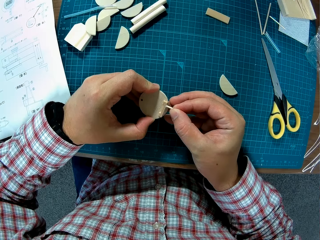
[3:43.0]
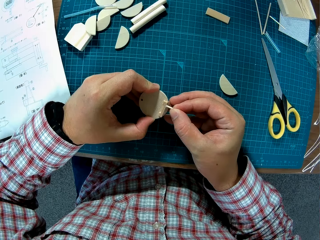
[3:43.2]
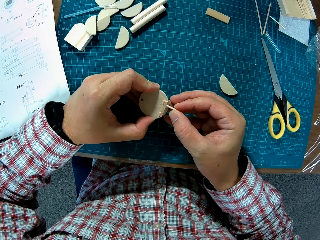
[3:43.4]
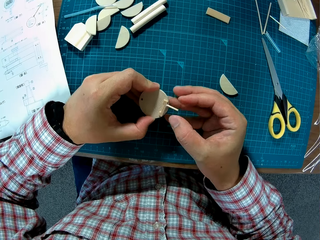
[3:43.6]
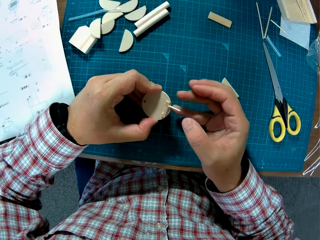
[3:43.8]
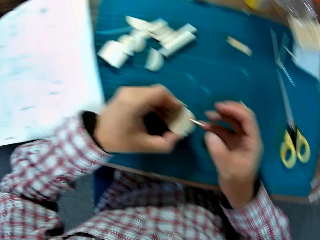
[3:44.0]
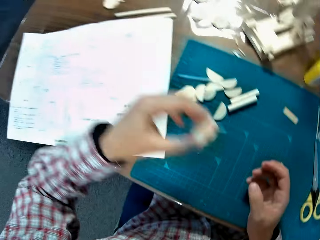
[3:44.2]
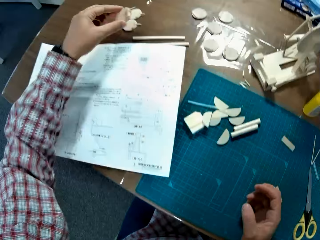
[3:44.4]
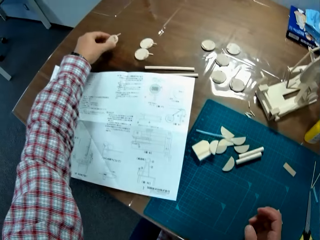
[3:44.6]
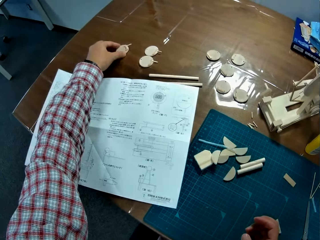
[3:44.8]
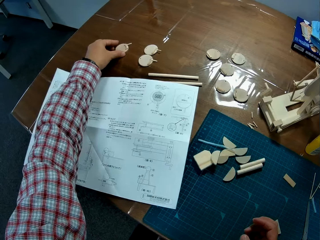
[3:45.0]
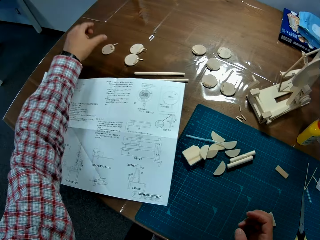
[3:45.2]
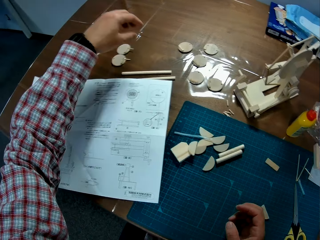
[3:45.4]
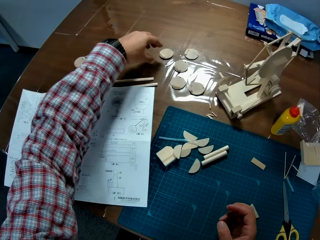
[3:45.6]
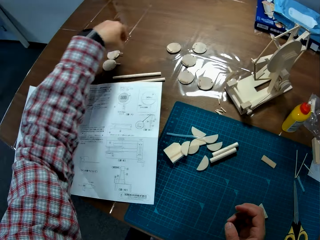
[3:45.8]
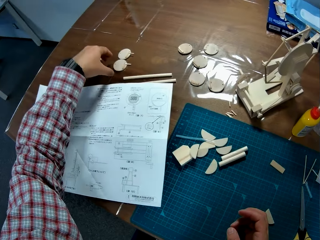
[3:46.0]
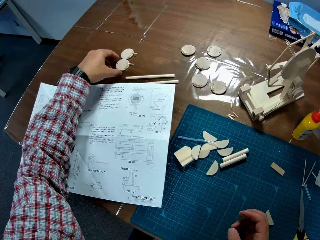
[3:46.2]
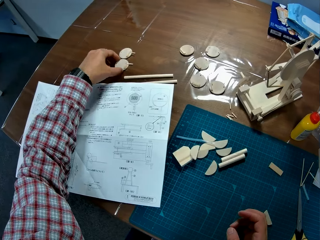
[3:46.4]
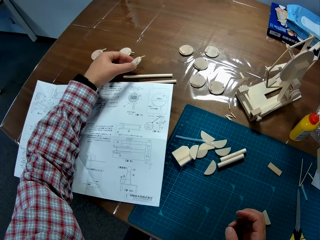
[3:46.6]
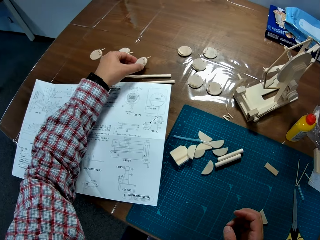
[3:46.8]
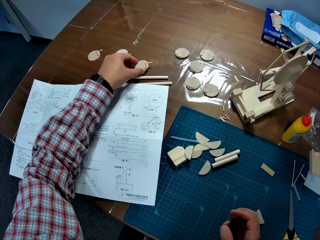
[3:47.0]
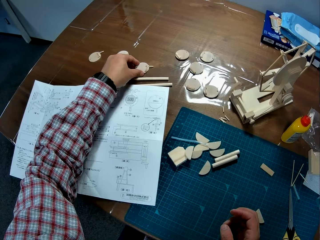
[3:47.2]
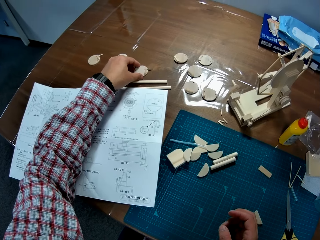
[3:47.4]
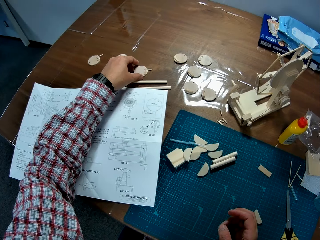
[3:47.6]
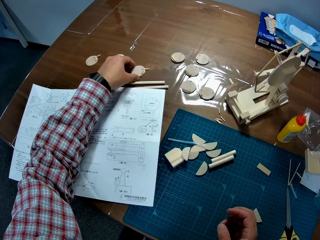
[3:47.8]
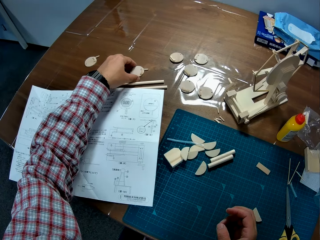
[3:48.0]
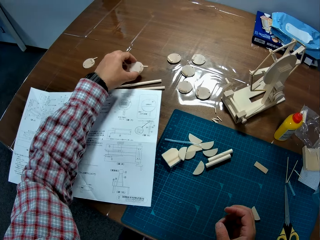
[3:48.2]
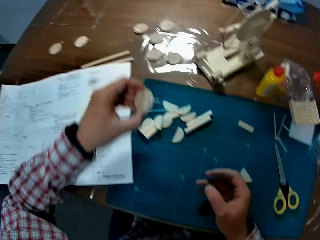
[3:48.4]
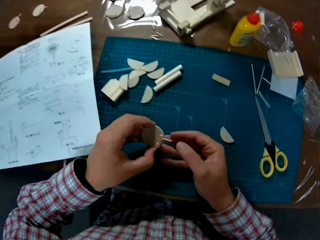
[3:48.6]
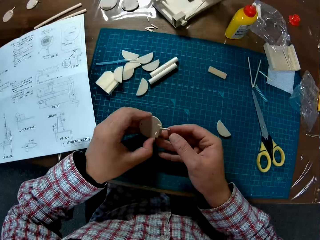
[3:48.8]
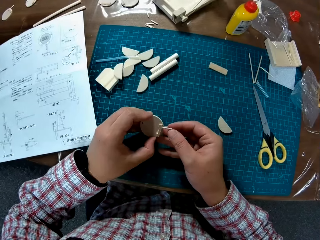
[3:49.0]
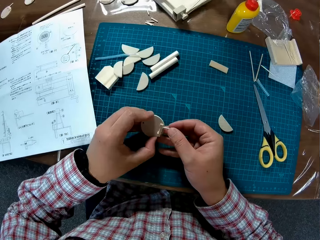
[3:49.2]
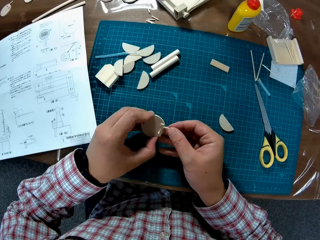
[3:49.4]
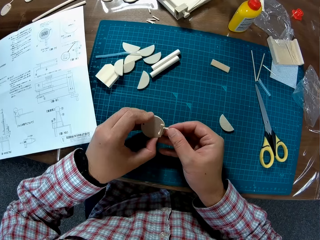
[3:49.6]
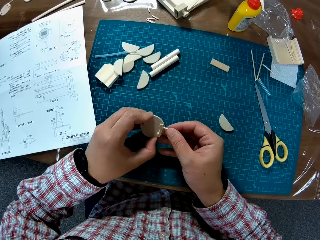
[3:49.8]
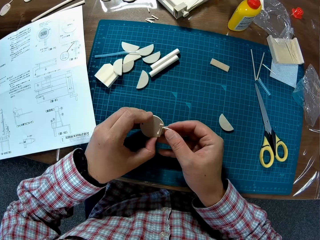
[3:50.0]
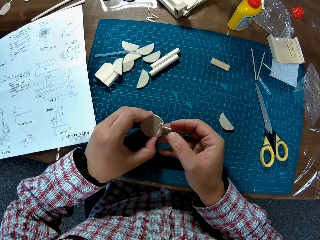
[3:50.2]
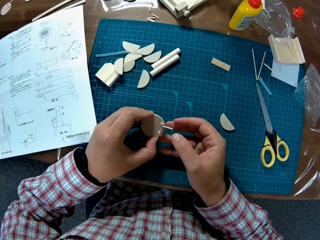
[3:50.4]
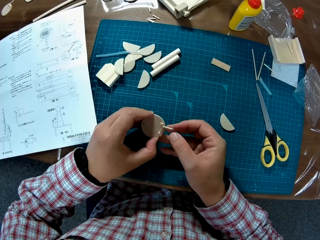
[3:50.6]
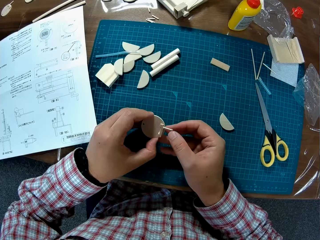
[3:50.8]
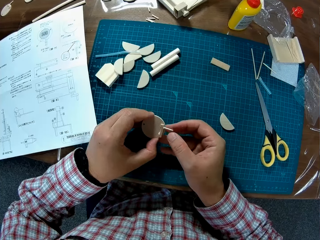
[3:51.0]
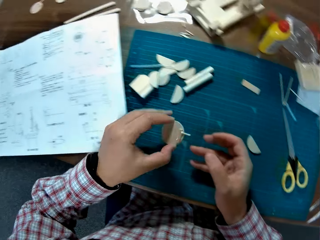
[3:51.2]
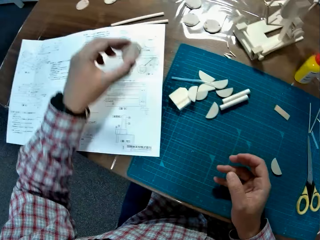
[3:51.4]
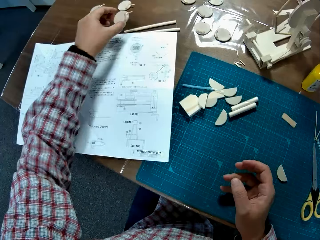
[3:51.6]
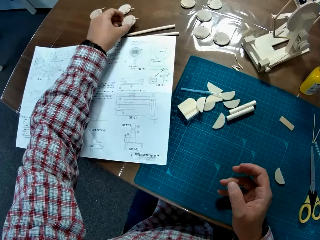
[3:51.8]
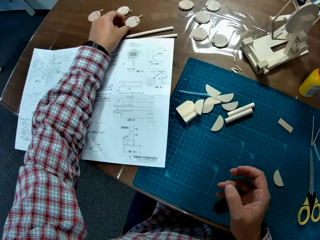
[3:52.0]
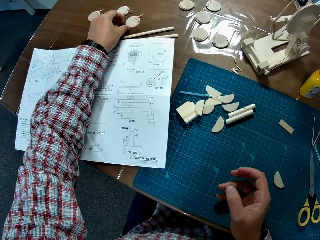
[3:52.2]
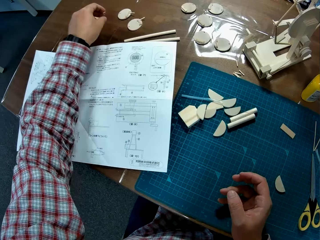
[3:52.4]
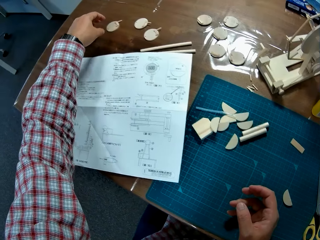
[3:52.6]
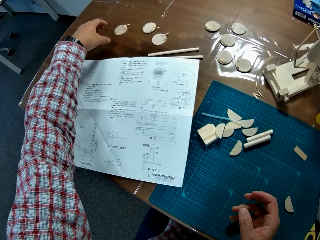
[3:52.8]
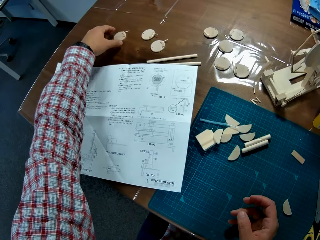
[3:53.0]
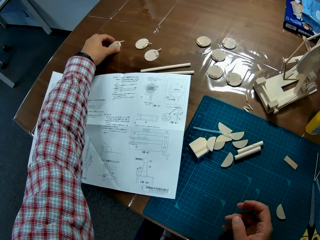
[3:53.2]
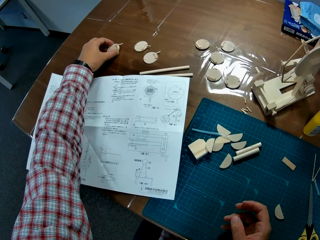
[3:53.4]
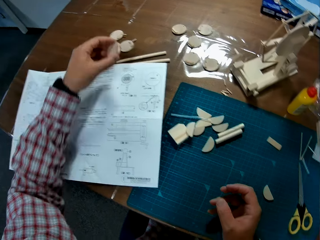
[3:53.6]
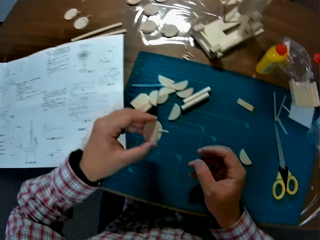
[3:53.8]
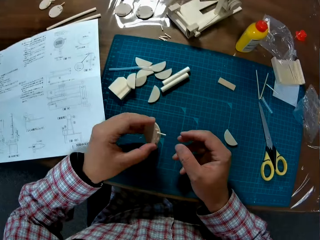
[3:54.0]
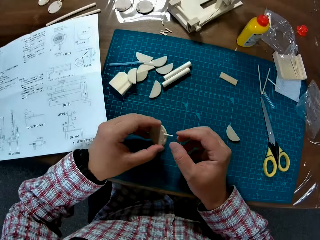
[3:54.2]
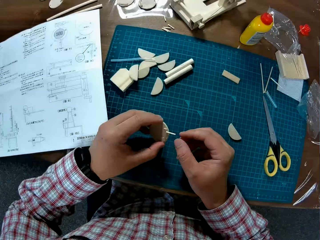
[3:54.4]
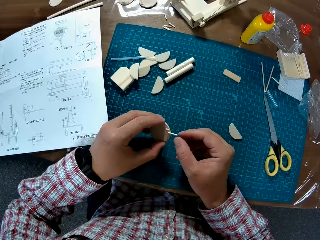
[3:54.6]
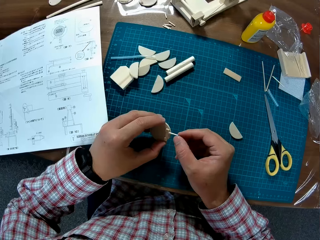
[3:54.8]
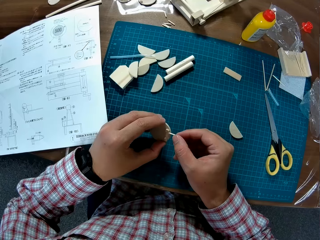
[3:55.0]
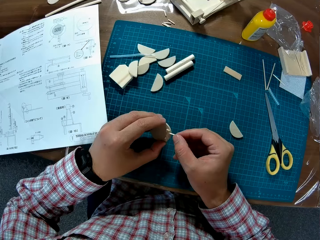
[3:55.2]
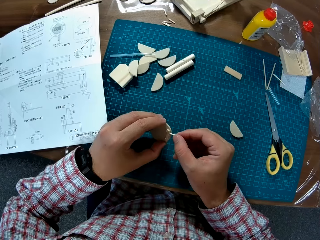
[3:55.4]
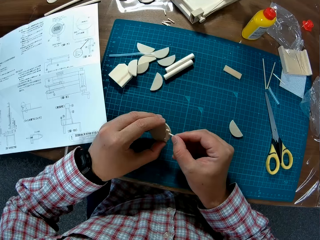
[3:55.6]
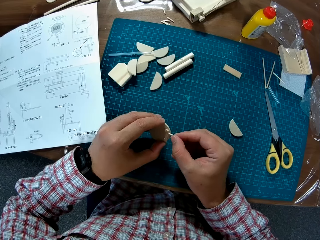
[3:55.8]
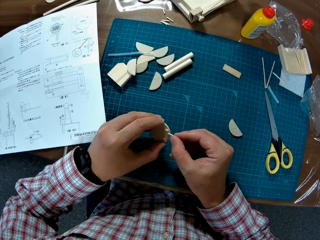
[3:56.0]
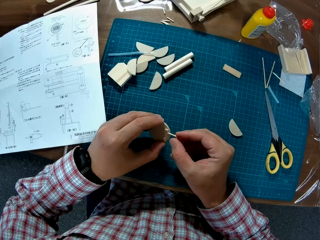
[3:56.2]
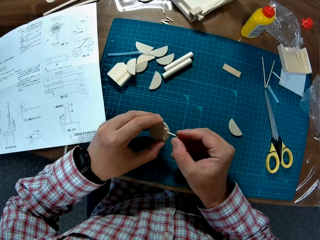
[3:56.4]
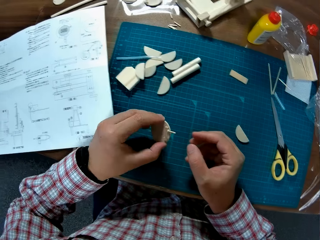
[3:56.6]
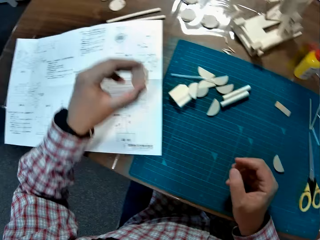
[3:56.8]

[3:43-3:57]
The camera wearer drops the joined plastics on another side on the table using the left hand. They pick one of the joined plastics on the table with the left hand. They adjust the joined plastics. They gently hold the stick on the round model piece with the right hand. They drop the joined plastics on the table using the left hand. They pick one of the joined plastics on the table with the left hand. They adjust the joined plastics. They gently hold the stick on the round model piece with the right hand.

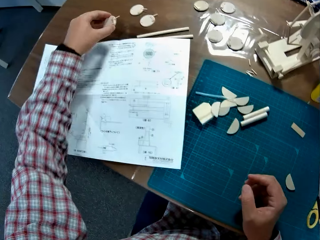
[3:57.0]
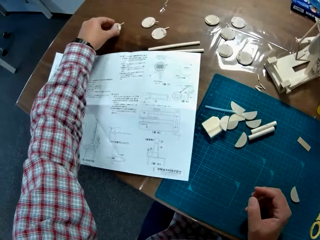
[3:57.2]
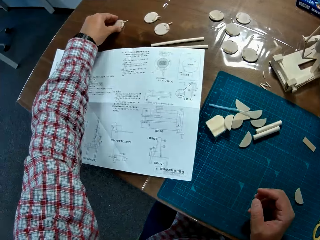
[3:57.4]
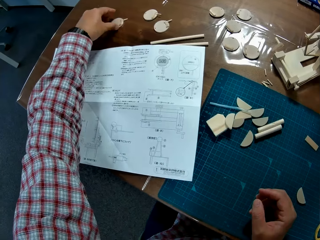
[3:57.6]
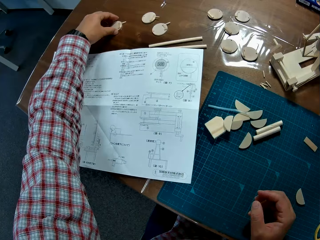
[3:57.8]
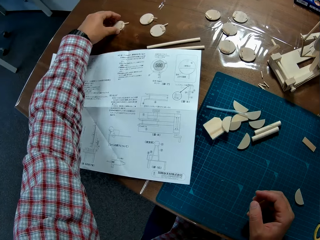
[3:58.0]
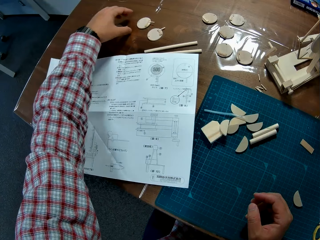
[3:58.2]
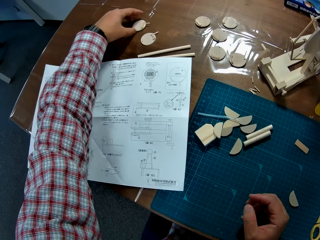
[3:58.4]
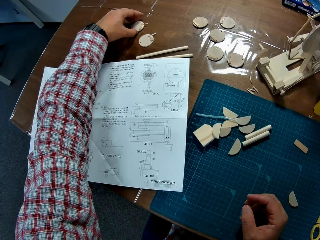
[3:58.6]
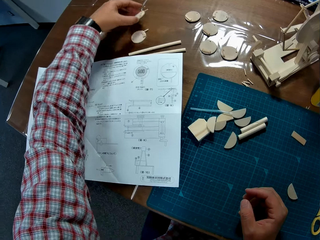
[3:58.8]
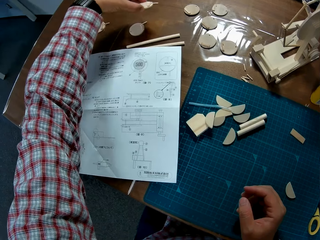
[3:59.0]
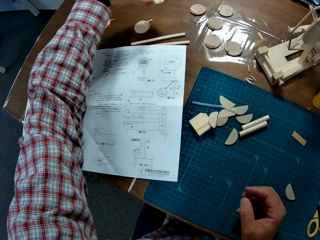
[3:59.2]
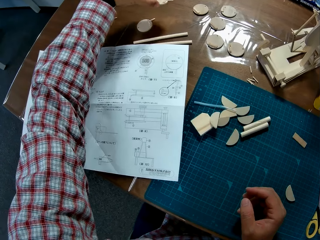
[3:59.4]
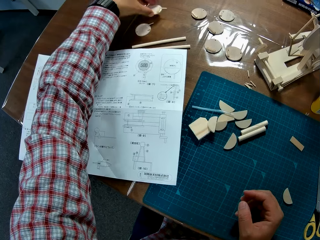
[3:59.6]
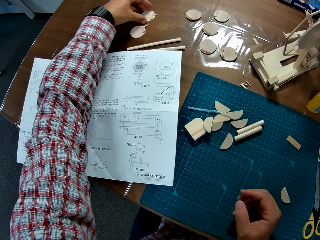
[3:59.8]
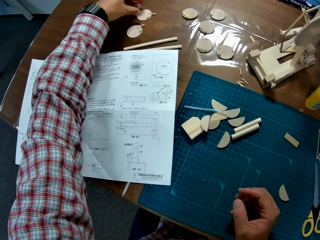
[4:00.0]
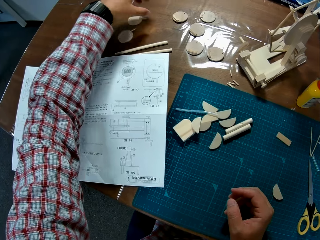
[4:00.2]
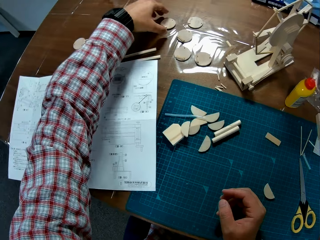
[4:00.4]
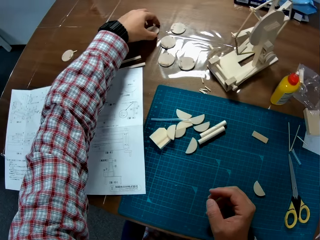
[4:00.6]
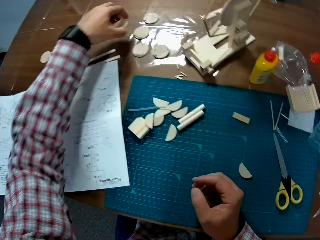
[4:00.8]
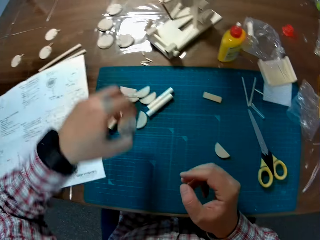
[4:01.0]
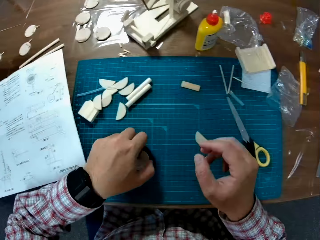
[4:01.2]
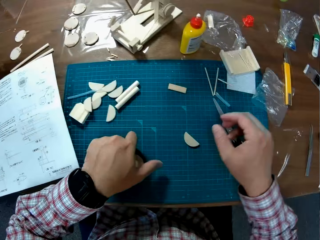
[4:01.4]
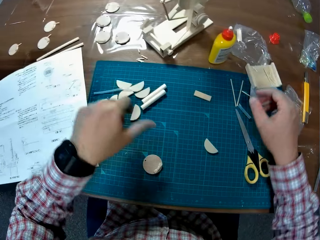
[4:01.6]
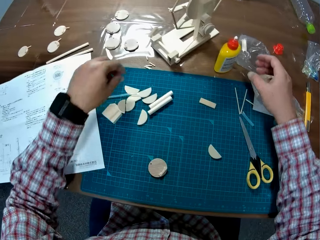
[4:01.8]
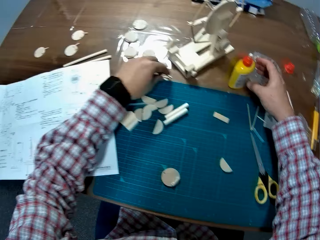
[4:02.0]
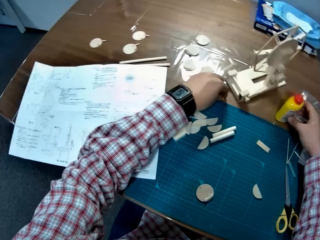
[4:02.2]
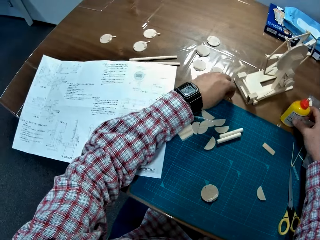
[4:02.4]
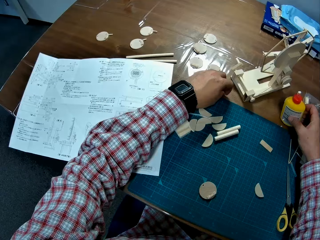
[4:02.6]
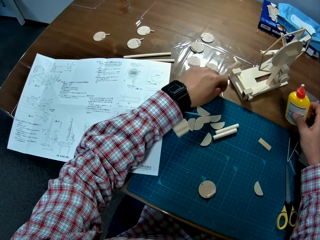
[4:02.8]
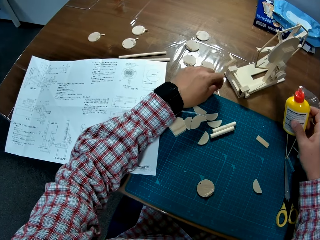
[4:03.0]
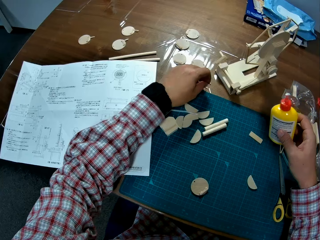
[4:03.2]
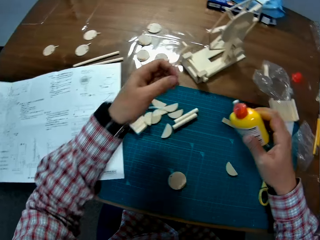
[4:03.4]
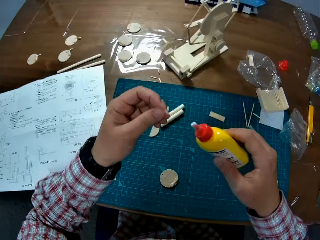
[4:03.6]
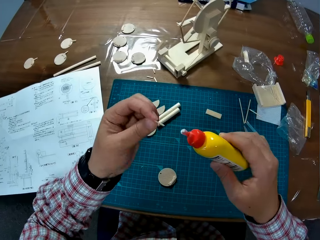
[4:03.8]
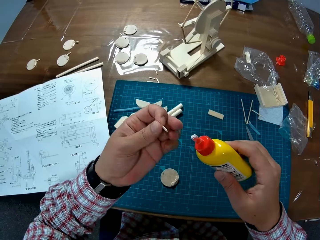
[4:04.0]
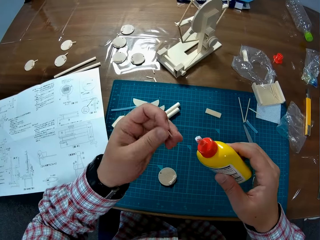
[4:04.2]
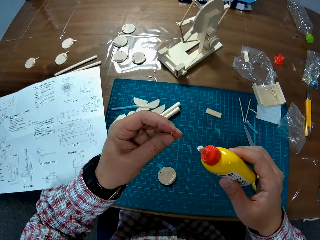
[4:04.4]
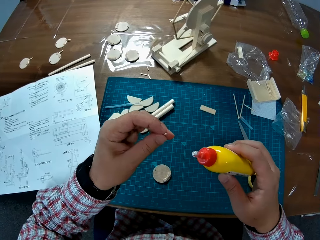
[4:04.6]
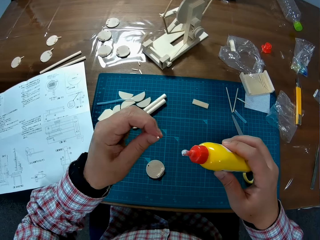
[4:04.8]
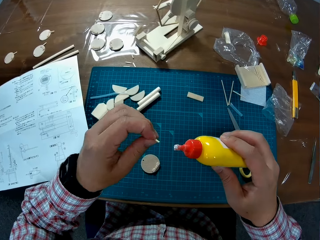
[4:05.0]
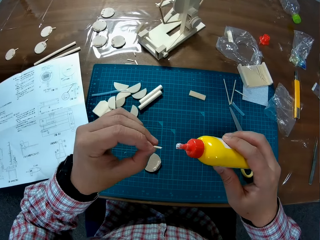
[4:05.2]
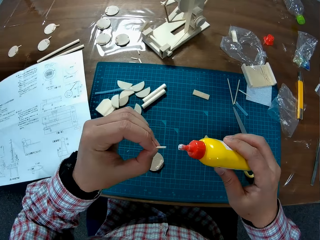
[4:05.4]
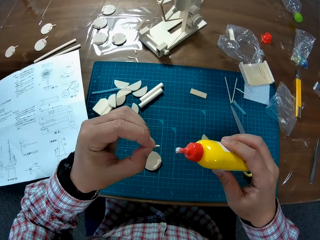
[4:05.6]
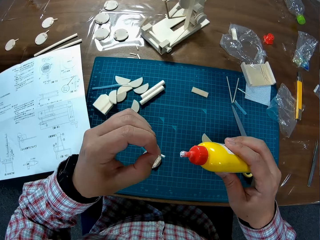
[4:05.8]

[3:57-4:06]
The camera wearer drops the joined plastics on the table using the left hand. They pick one of the joined plastics on the table with the left hand. They drop the joined plastics on the table. They pick a circular plastic on the table using the left hand. They drop the circular plastic on the table, on the cutting mat. They pick the glue on the table with the right hand, and pick a plastic tube or round wooden stick on the table using the left hand. They apply glue to the plastic tube.
